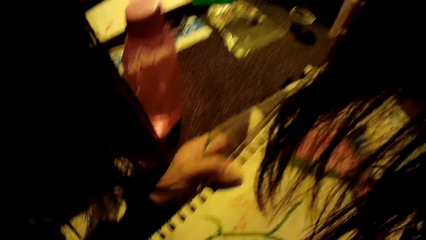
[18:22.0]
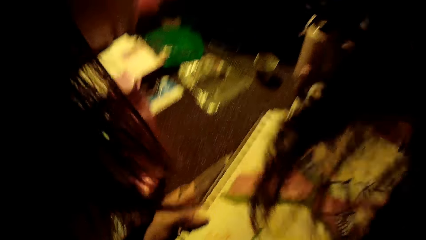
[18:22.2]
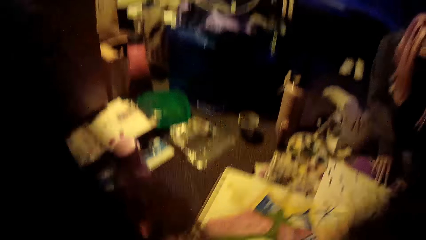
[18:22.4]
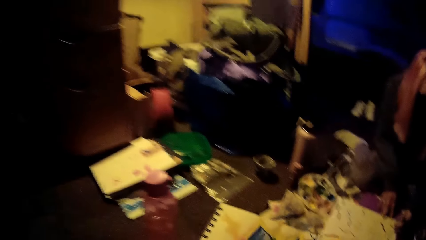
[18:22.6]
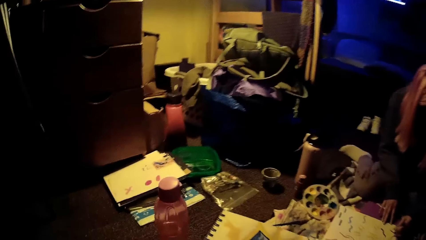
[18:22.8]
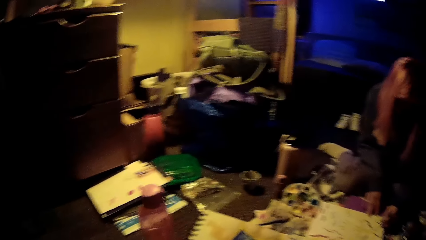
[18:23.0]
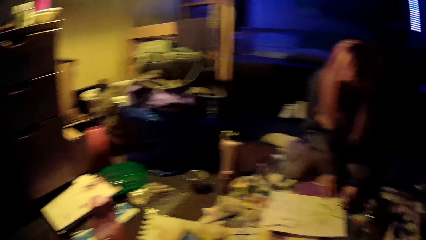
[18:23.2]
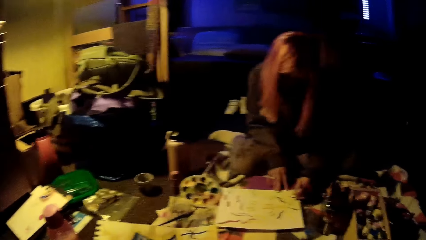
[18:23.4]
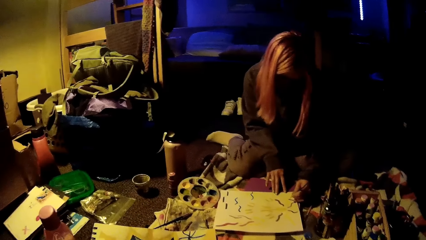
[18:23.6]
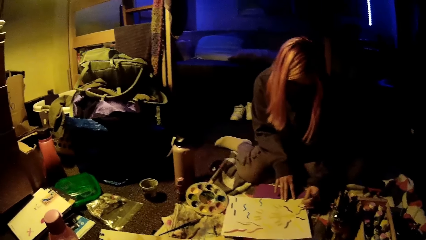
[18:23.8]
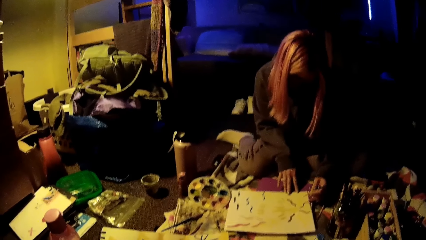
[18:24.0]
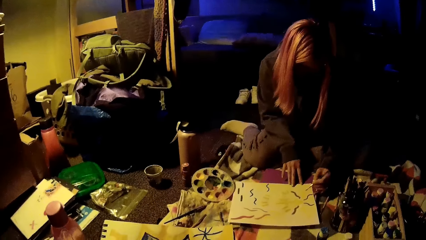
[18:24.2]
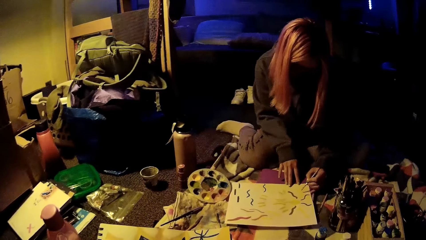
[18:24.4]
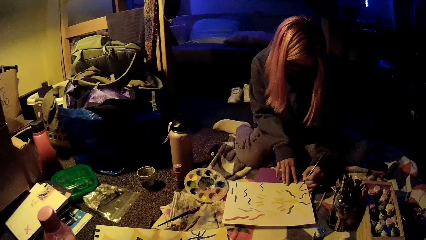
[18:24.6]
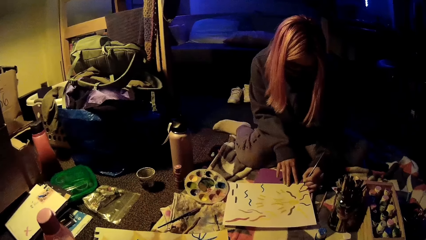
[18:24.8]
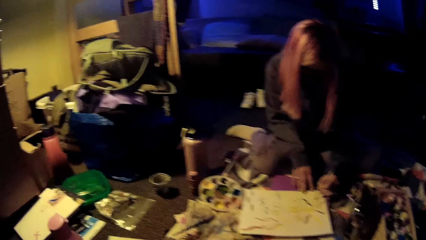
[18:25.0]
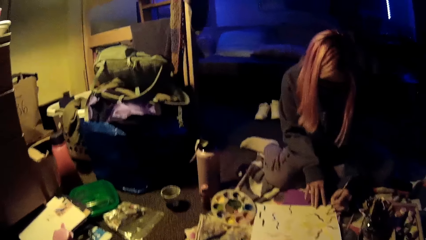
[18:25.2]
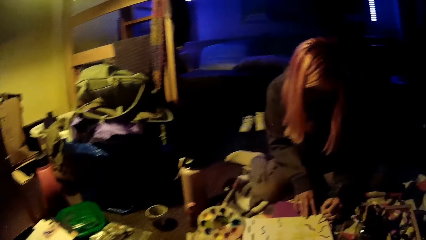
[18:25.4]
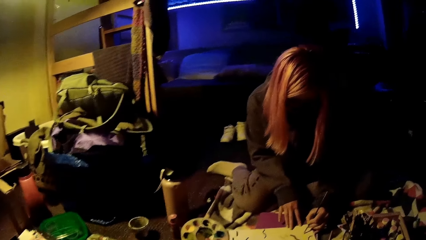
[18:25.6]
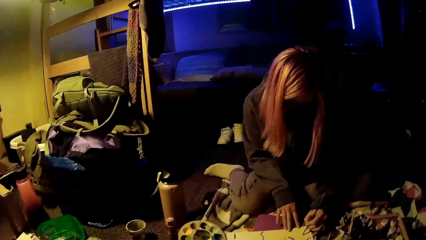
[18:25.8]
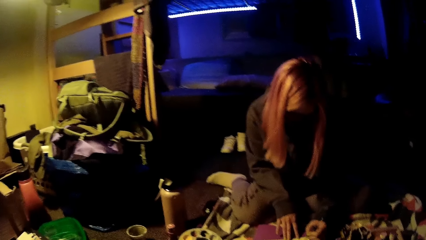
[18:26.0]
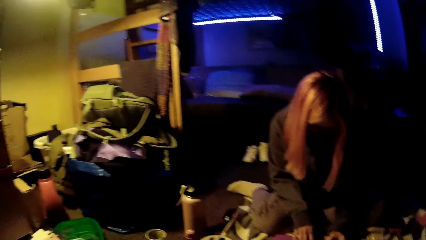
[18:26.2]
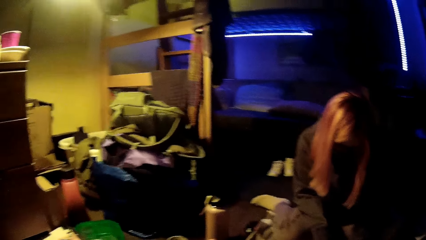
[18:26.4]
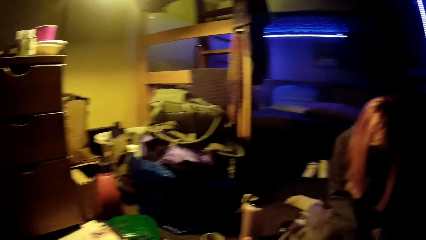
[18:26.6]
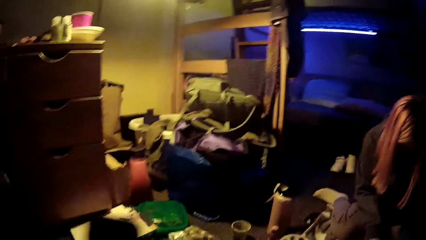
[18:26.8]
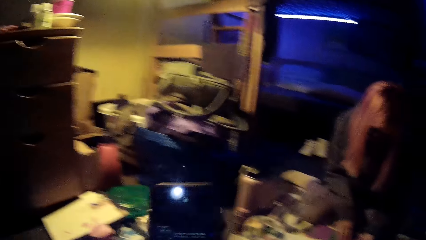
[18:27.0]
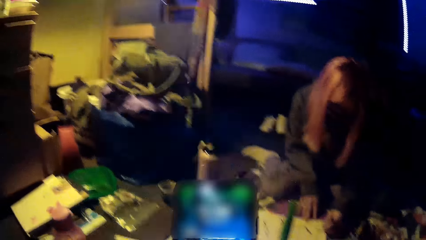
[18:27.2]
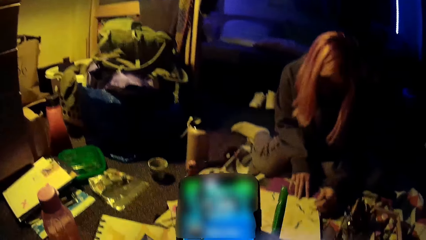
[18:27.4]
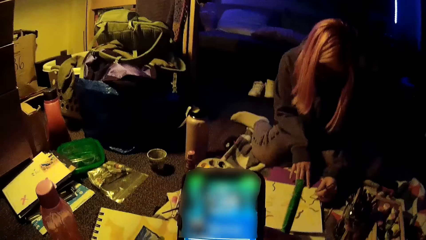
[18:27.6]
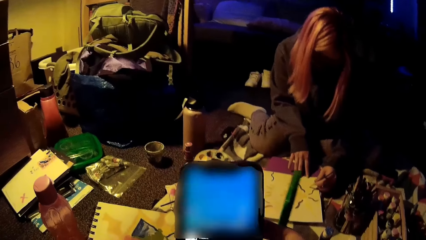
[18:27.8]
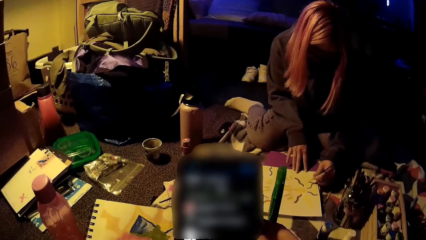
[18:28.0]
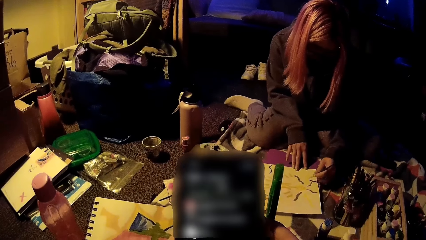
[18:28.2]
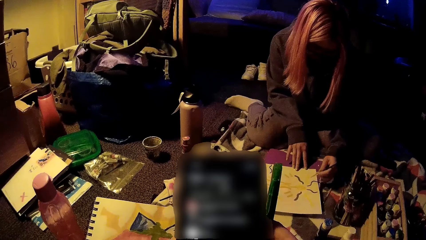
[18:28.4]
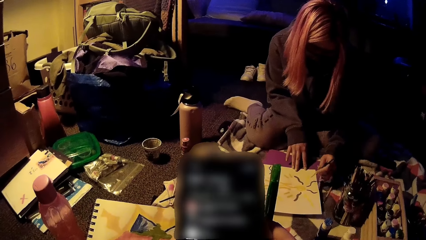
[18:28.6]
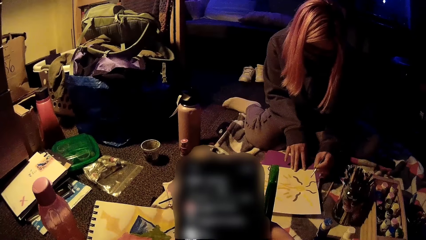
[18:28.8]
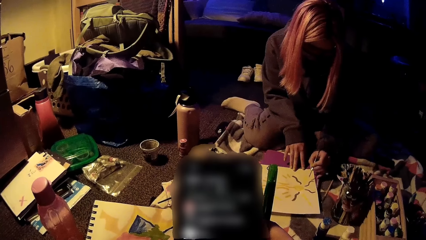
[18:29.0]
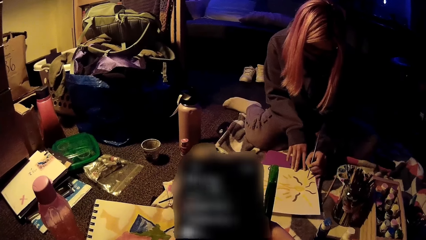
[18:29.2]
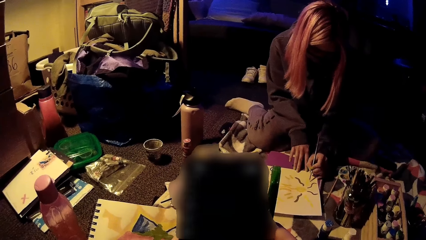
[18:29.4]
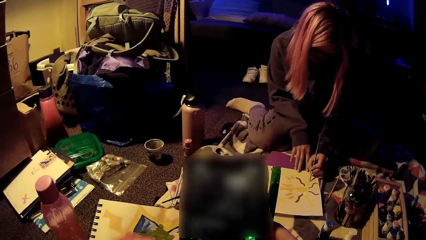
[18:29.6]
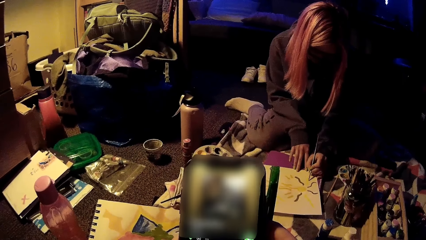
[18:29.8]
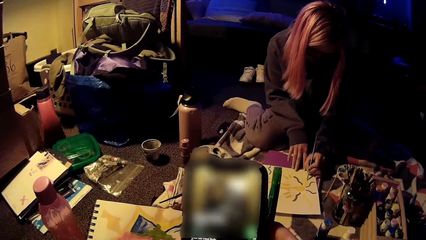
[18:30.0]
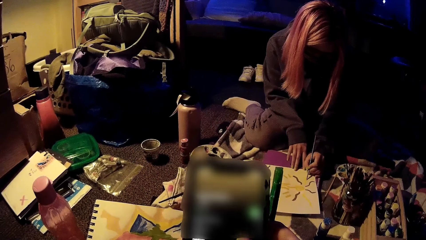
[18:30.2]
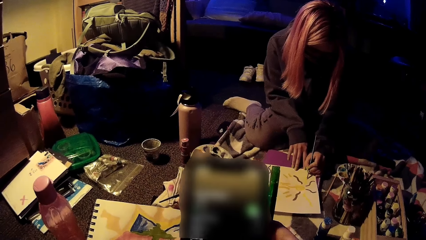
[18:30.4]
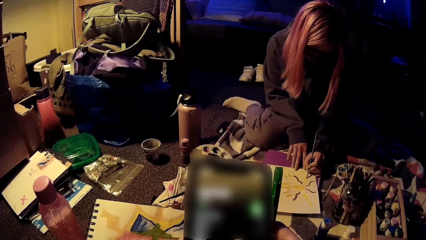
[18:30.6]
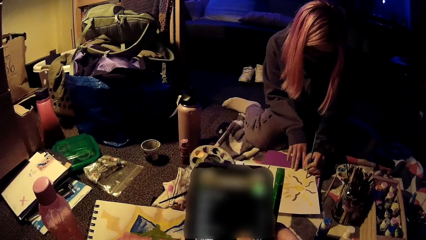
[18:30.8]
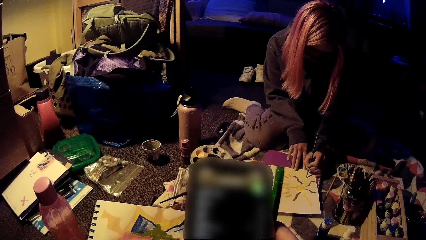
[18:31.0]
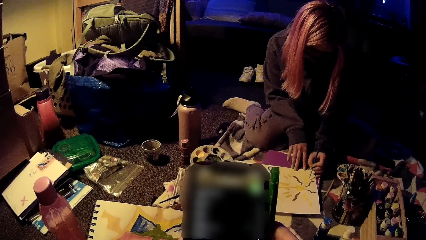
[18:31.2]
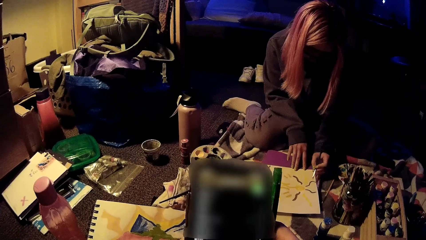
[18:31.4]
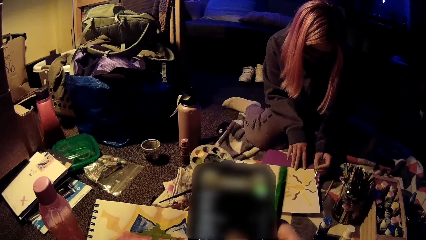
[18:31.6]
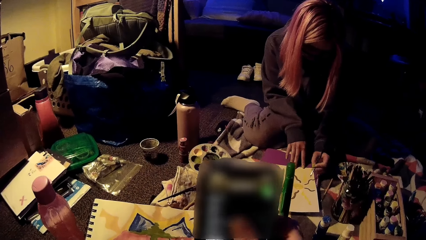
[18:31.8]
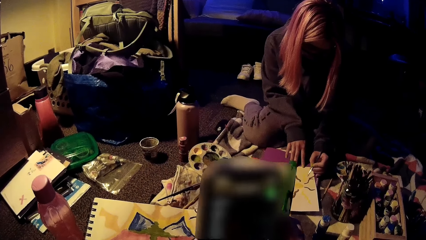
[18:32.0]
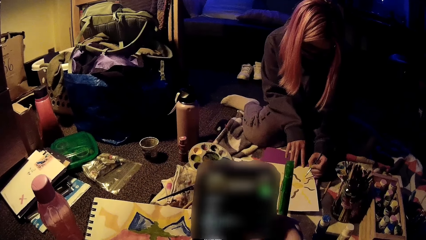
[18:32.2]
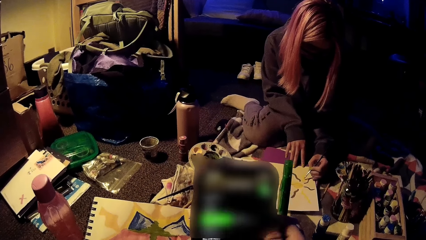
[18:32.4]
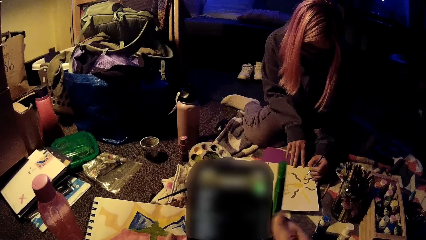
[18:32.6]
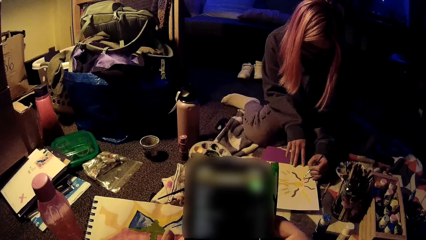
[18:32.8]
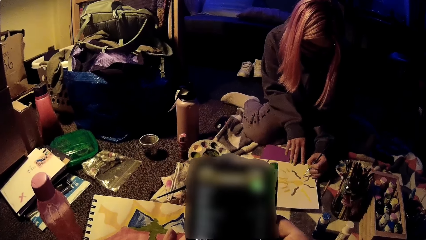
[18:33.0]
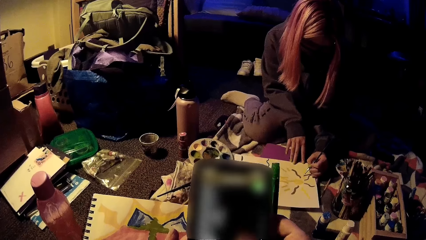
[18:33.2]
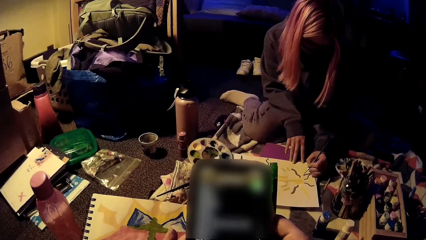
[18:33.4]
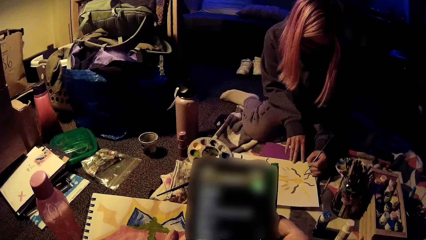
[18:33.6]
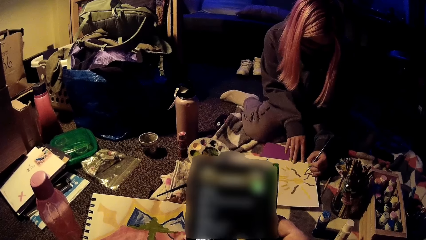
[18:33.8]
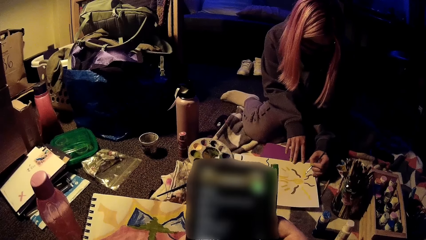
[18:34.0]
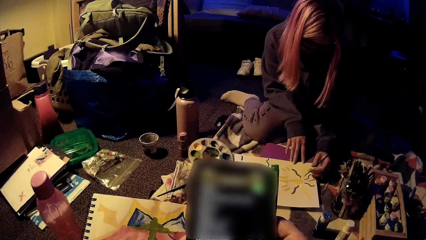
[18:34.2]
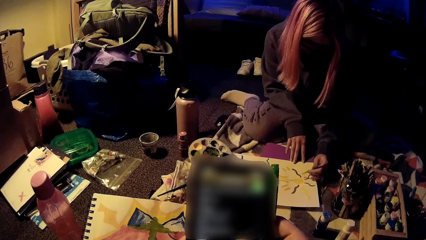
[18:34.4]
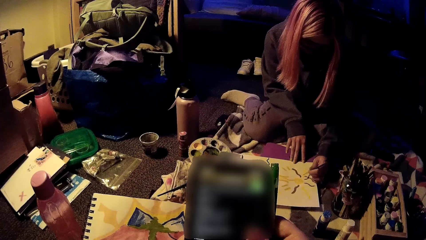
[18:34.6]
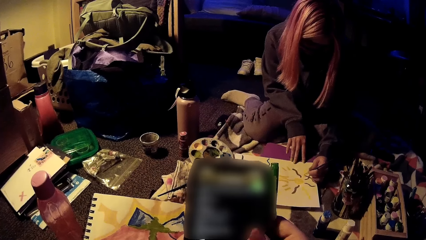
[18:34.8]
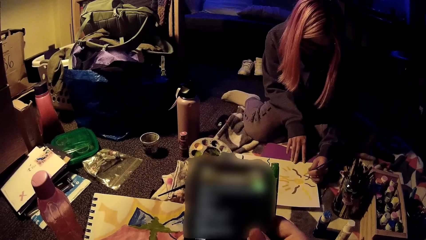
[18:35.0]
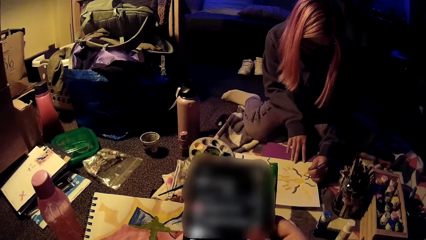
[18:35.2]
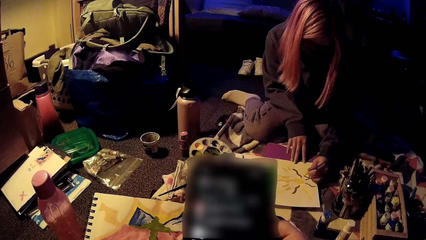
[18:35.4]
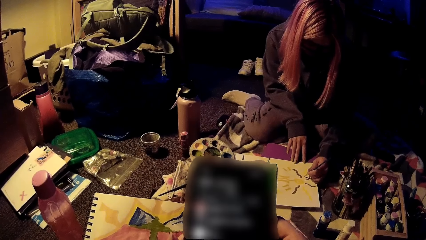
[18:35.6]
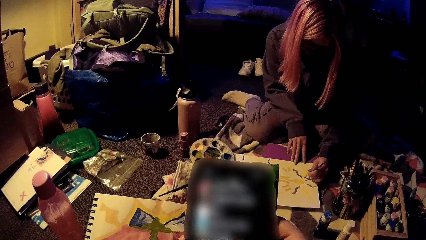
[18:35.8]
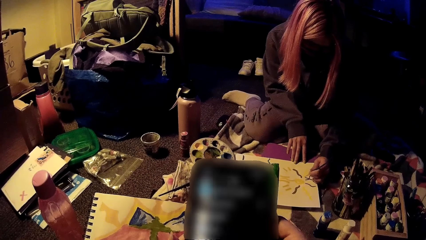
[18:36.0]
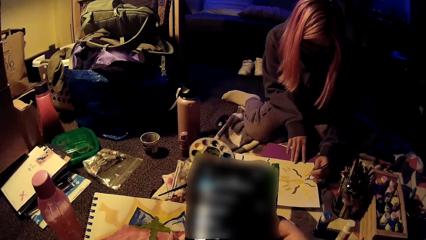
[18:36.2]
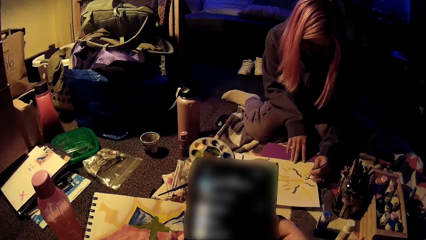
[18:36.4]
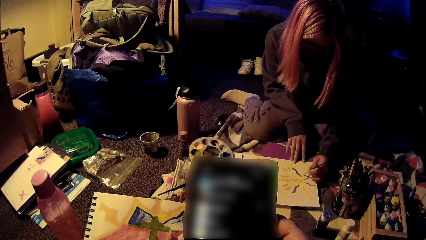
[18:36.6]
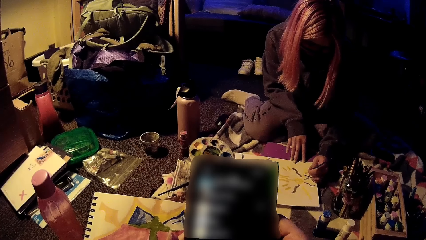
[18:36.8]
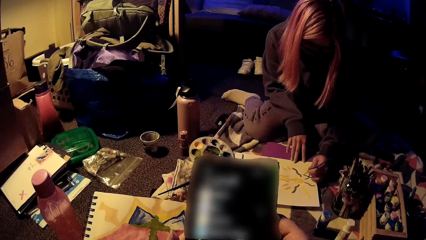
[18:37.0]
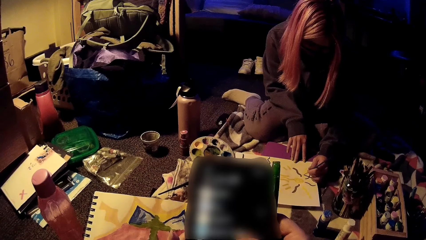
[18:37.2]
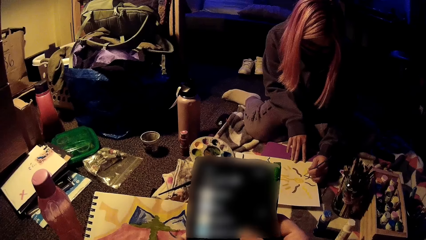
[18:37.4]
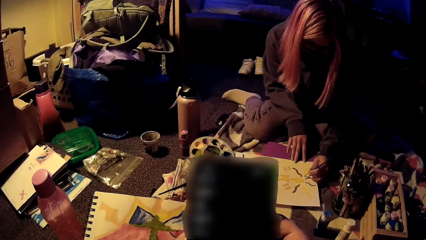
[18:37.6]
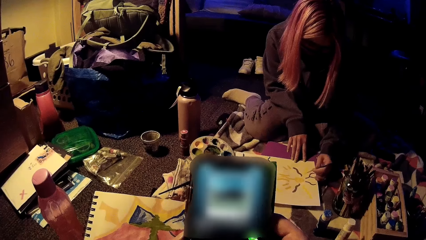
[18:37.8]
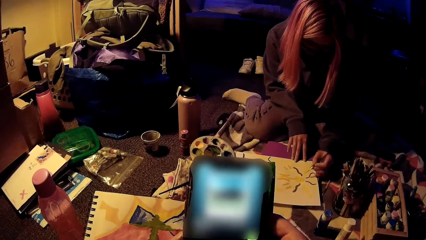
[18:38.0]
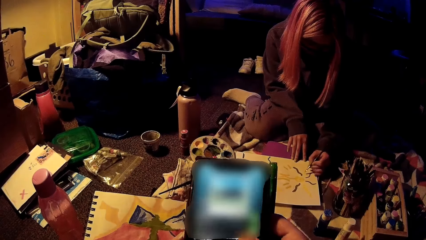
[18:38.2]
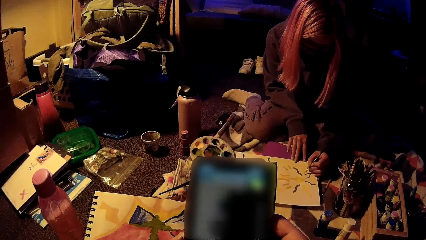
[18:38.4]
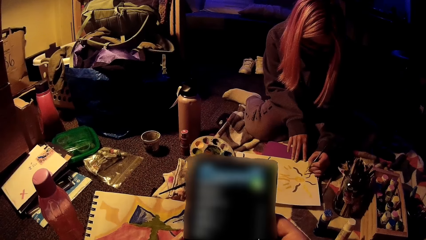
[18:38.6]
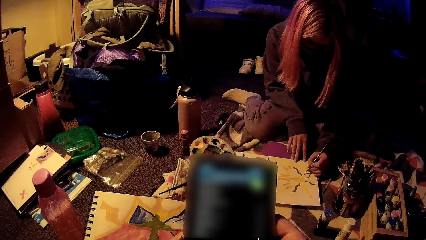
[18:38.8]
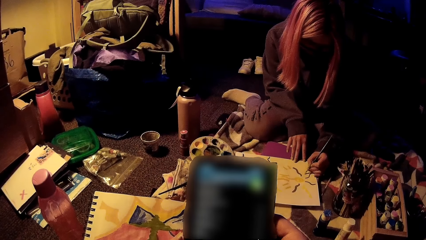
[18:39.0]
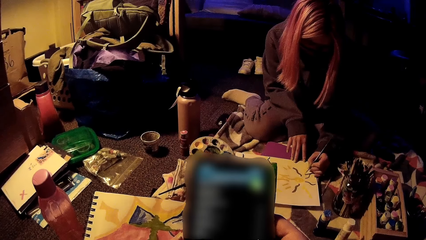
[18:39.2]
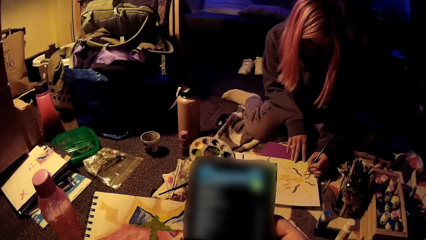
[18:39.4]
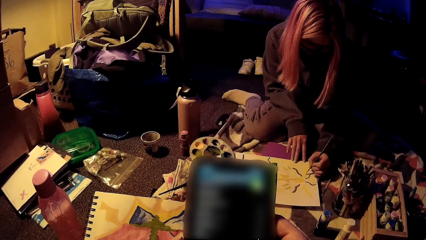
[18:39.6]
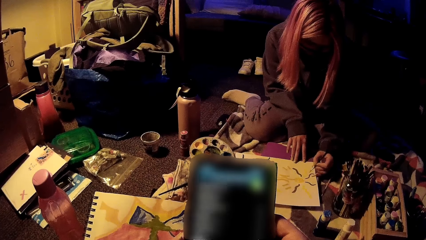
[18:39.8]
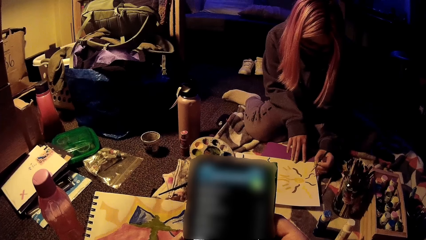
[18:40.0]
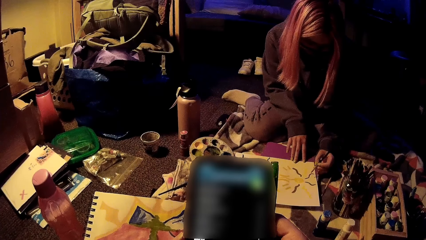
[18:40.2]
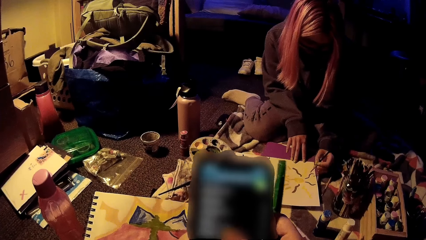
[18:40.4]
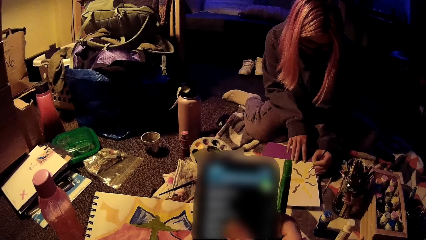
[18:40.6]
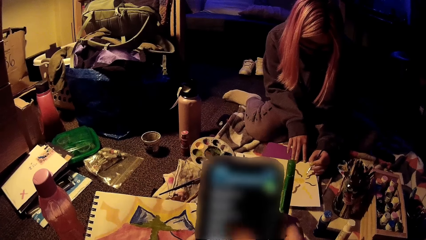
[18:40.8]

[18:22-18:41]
The camera wearer looks around. A woman sits across the room. The woman paints on a paper with a paint brush in her left hand. The camera wearer presses a phone with her right hand. She scrolls the phone.
